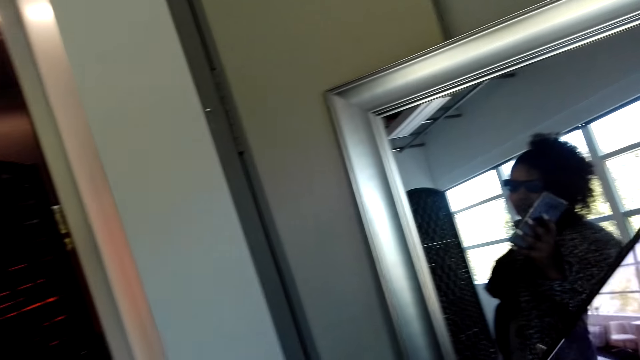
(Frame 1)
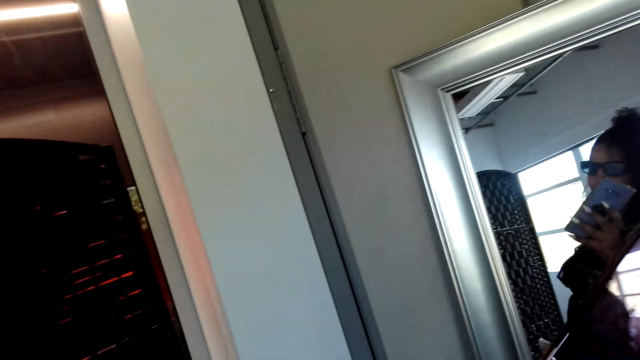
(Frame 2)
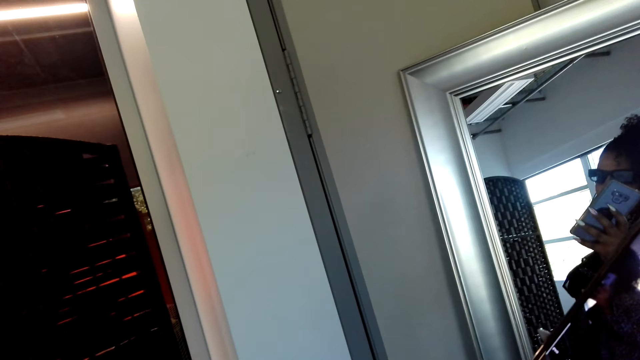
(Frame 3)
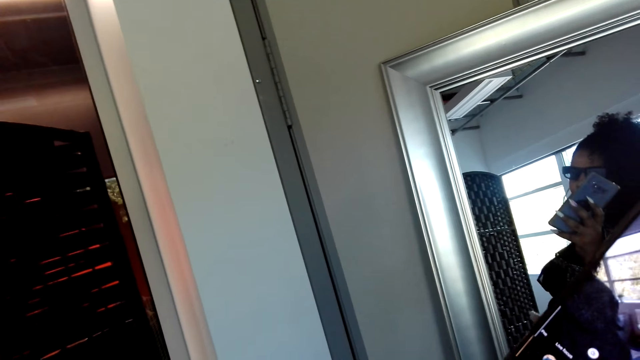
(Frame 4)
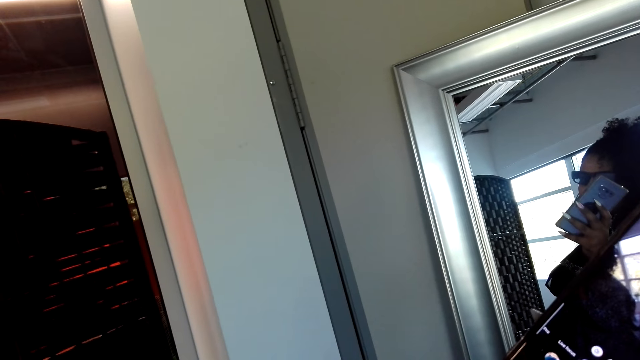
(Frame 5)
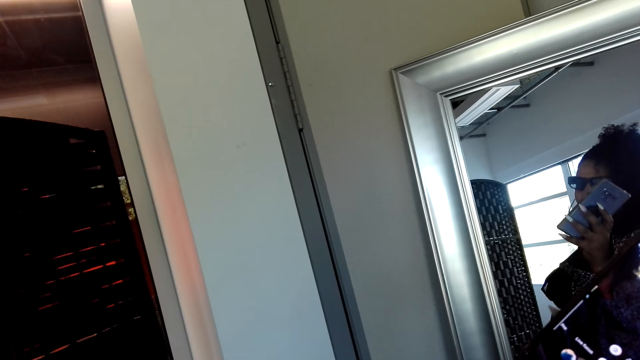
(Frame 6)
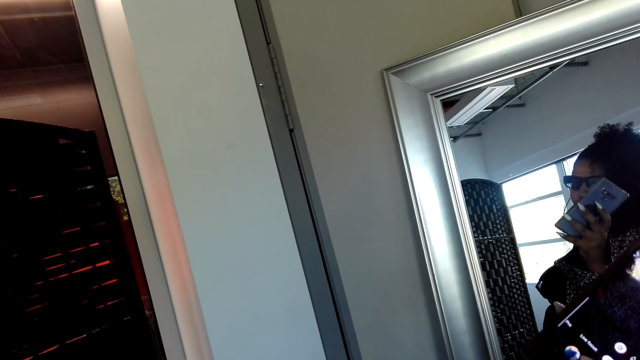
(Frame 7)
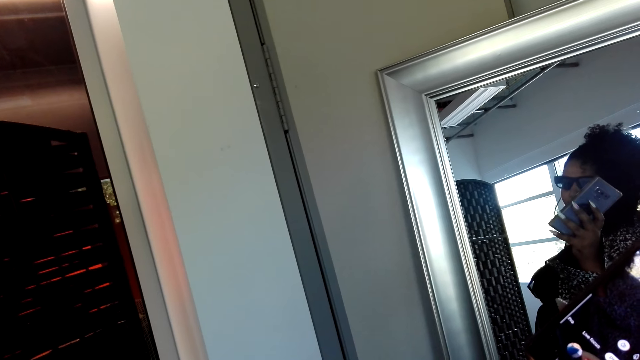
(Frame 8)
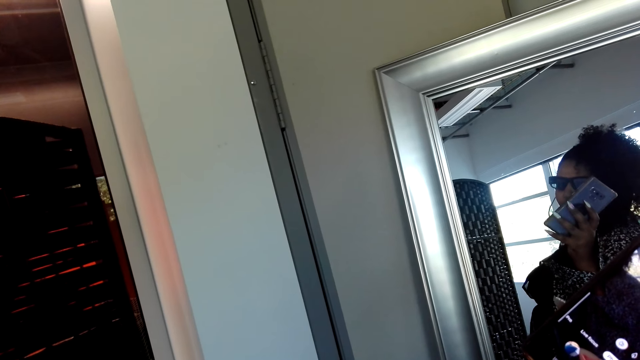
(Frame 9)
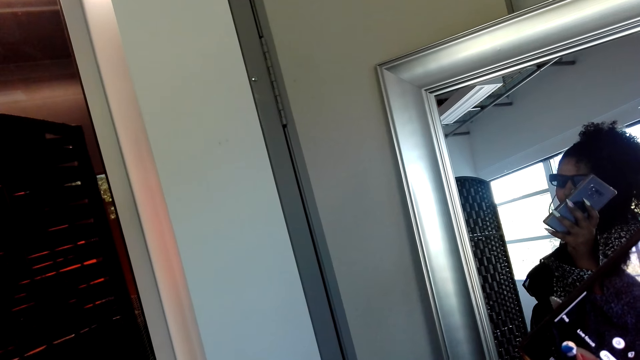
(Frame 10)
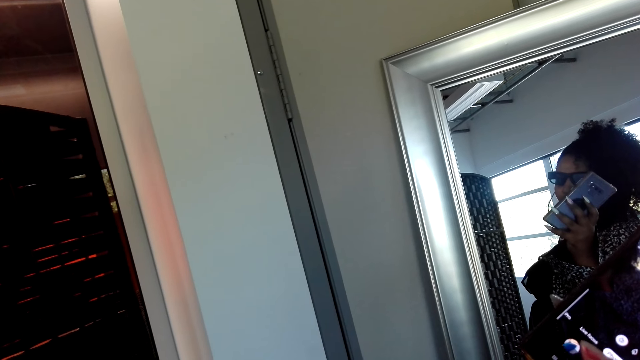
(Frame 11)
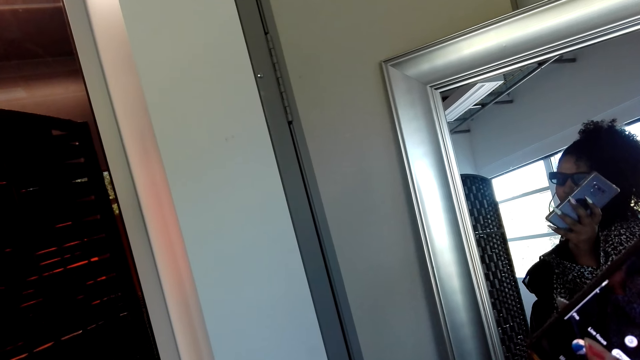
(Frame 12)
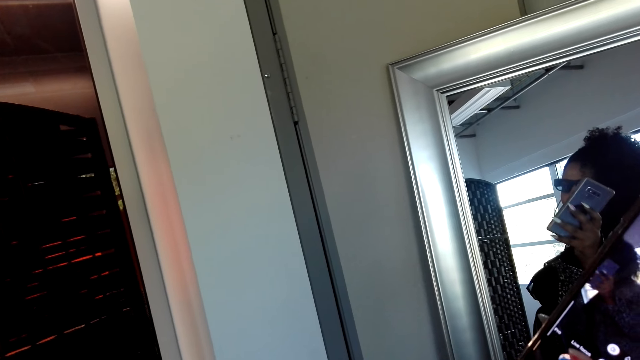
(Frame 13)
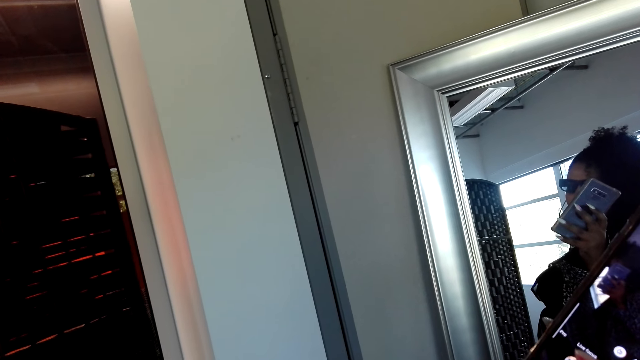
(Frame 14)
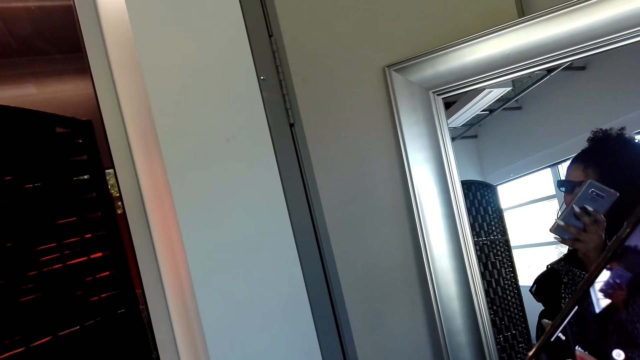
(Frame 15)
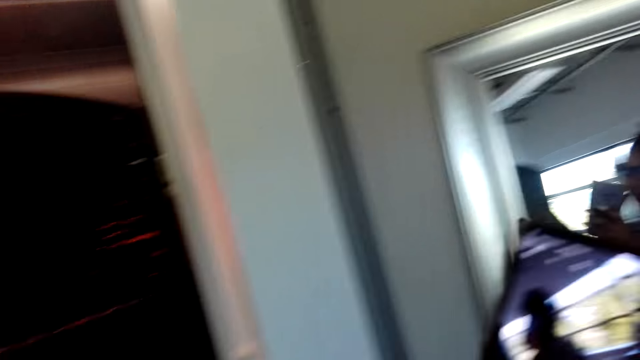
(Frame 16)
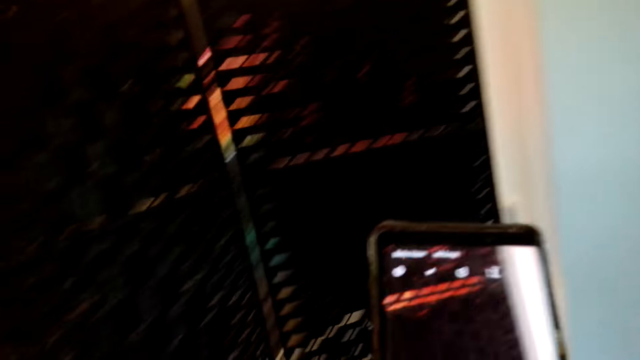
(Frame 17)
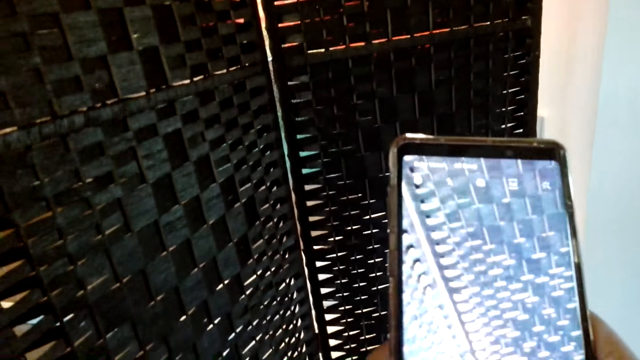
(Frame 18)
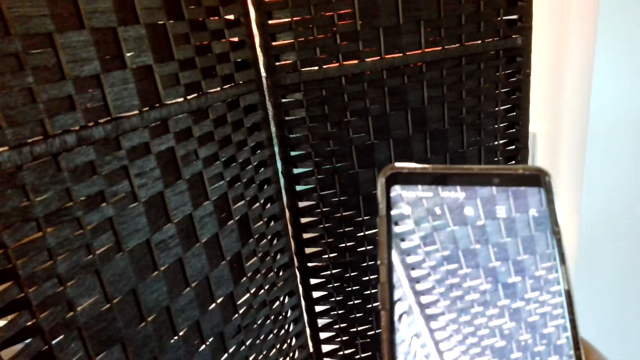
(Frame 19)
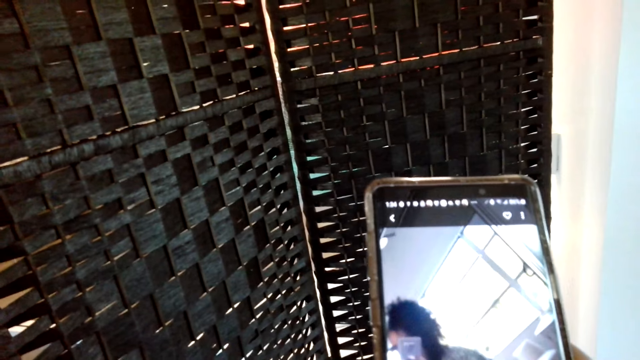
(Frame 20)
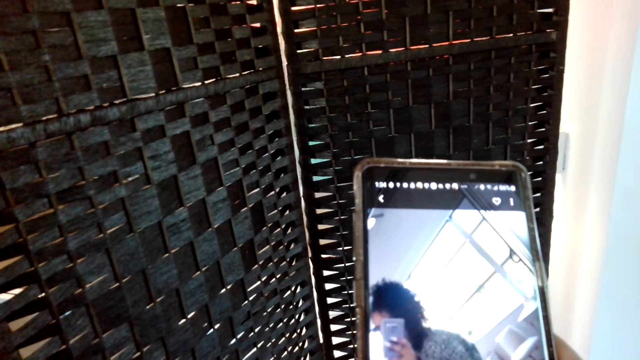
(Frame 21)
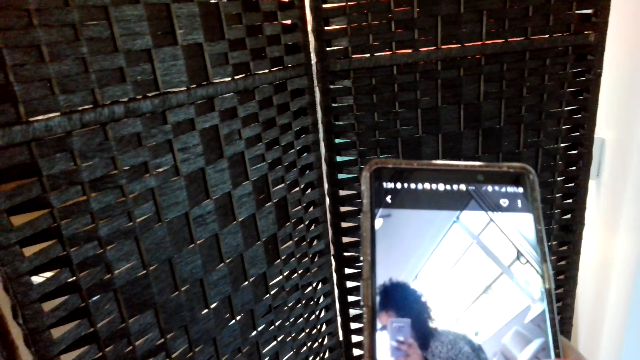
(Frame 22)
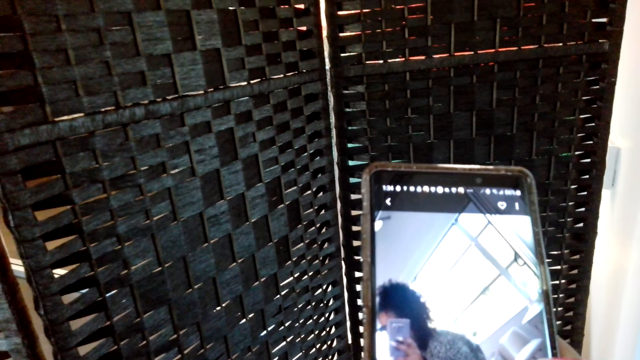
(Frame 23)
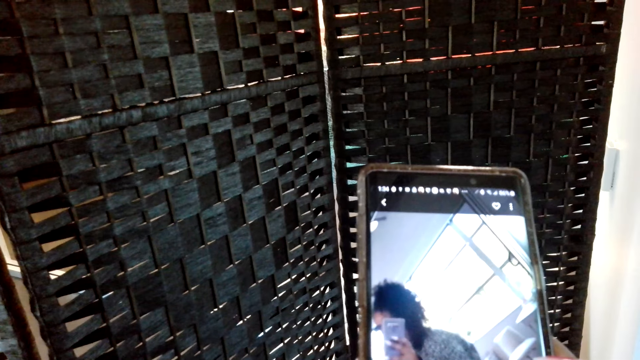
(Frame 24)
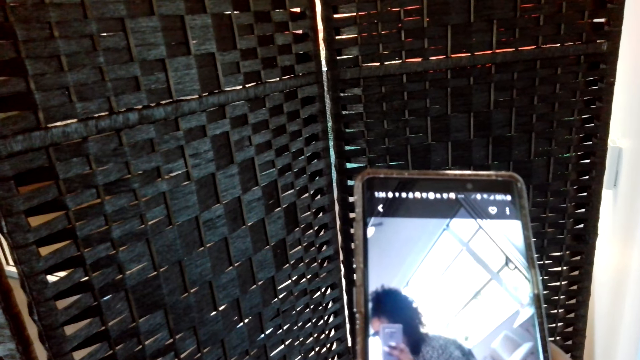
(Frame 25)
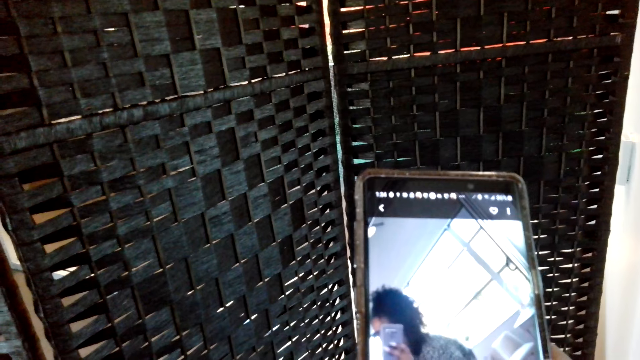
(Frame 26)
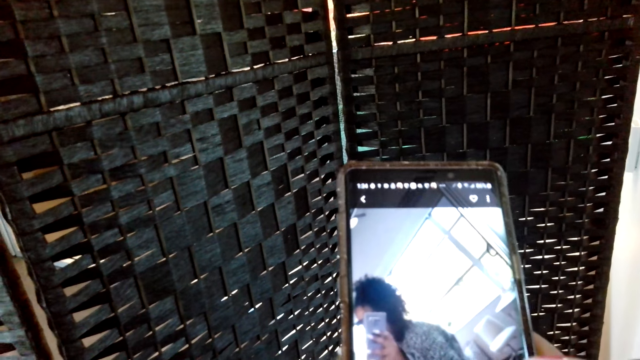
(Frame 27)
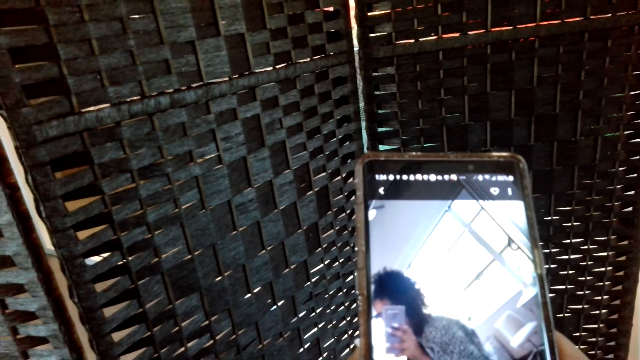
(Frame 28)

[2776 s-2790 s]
The camera wearer takes a photo with a phone. They look at the picture on the phone. They touch the phone.

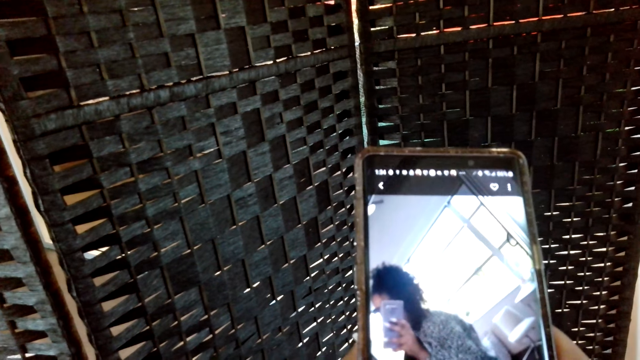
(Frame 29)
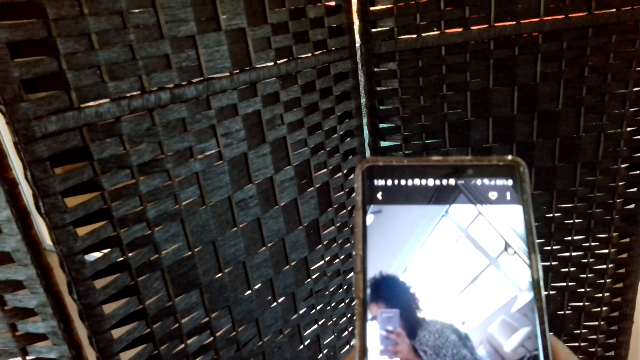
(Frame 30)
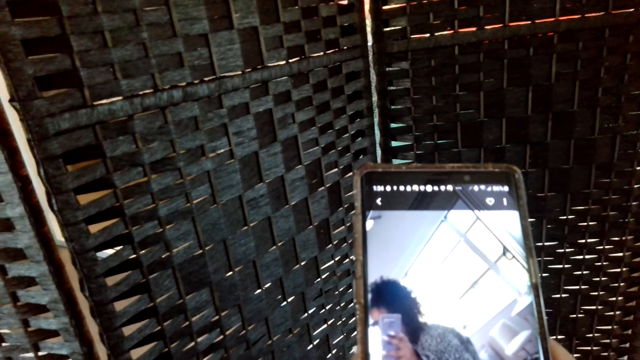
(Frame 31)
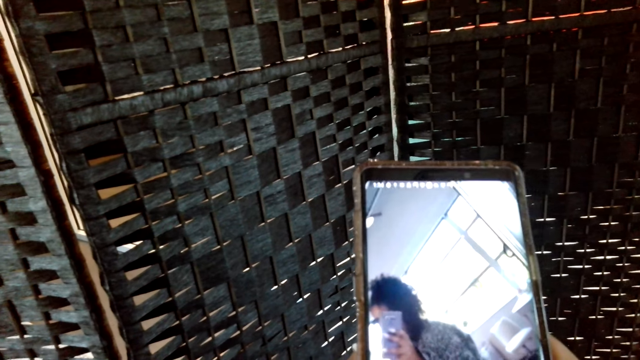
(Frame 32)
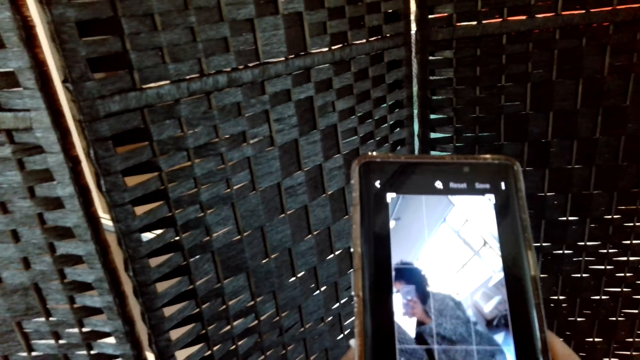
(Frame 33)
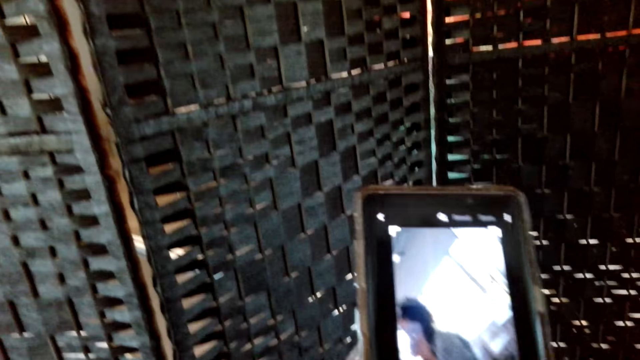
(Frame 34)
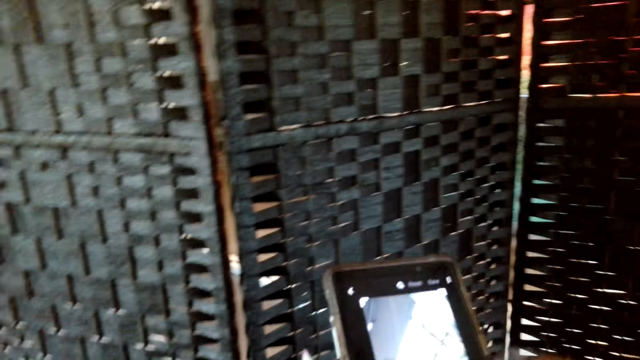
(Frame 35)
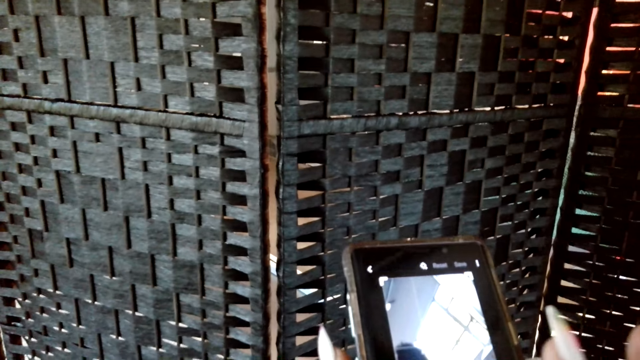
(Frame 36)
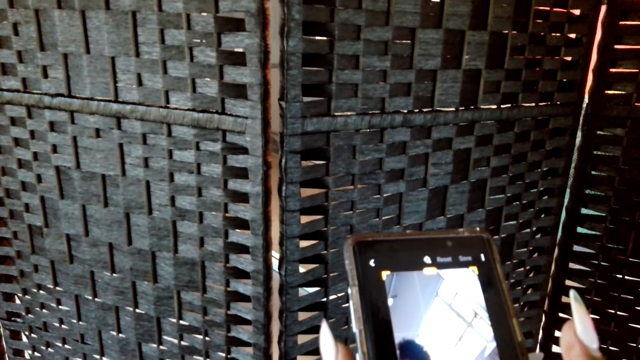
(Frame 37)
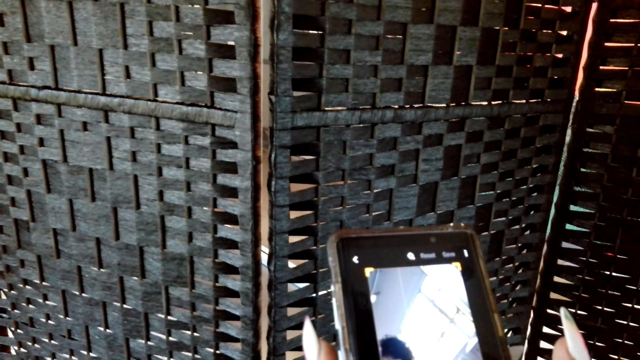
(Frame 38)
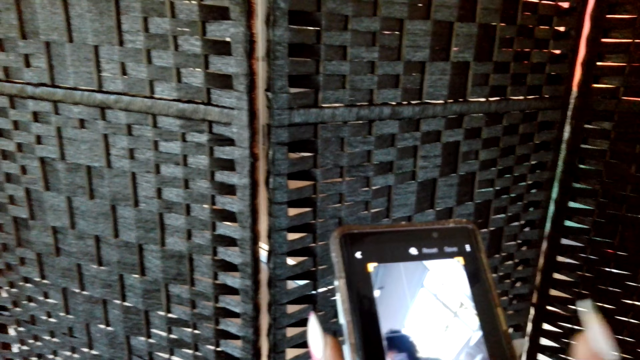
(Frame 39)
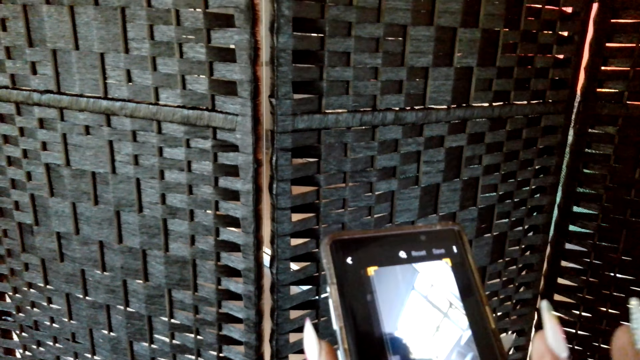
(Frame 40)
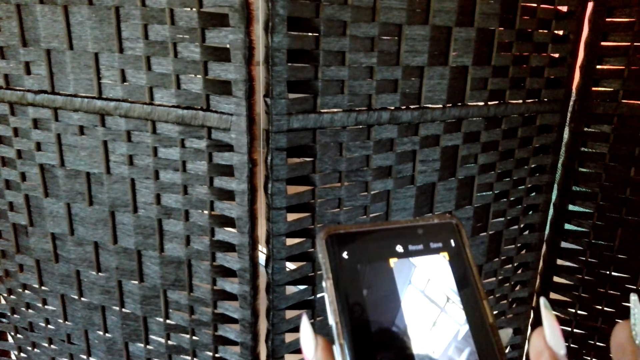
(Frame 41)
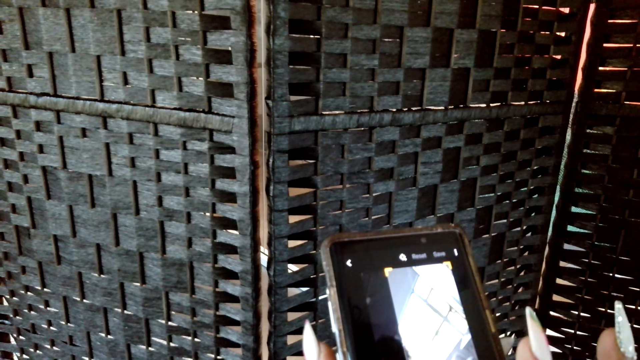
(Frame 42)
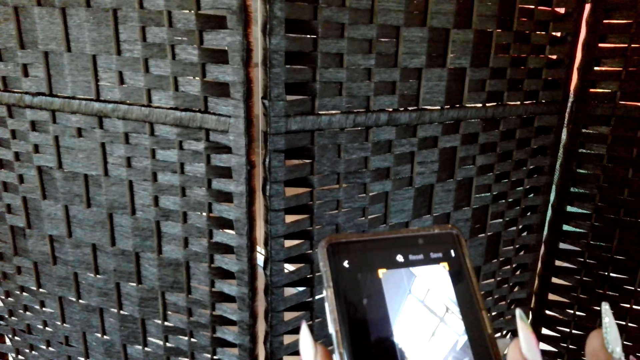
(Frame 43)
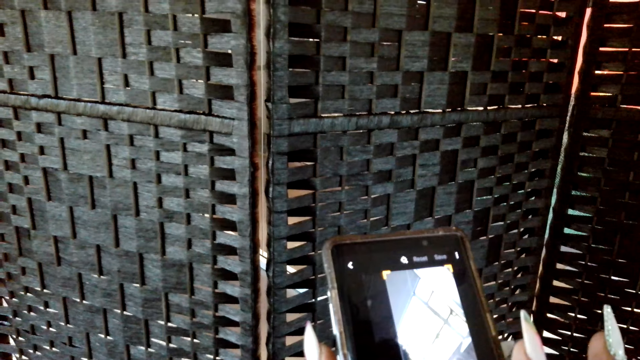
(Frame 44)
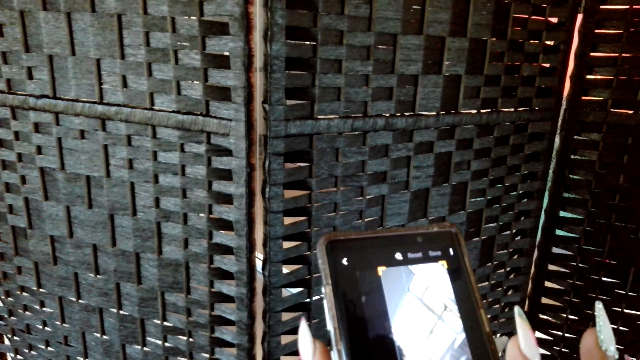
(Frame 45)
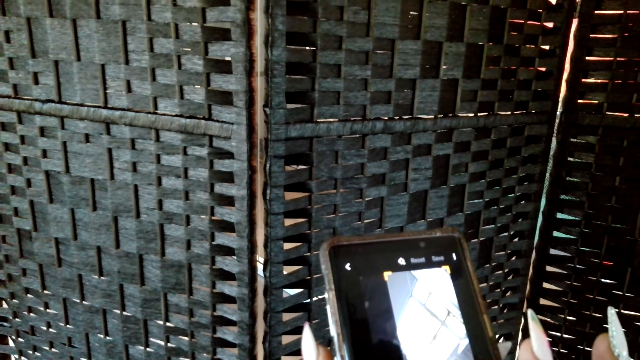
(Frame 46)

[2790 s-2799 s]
The camera wearer operates the phone. They edit a photo on the phone. They touch the phone.
